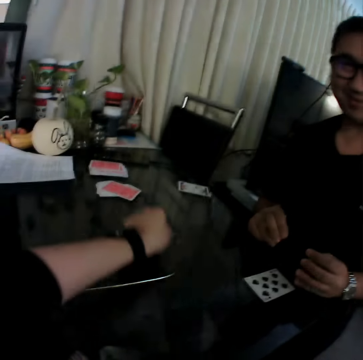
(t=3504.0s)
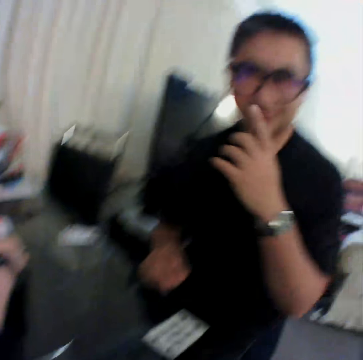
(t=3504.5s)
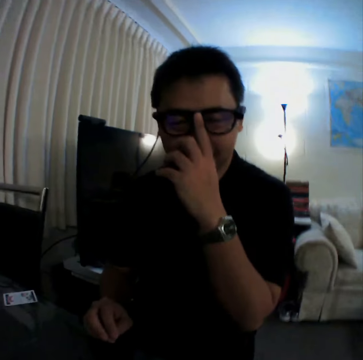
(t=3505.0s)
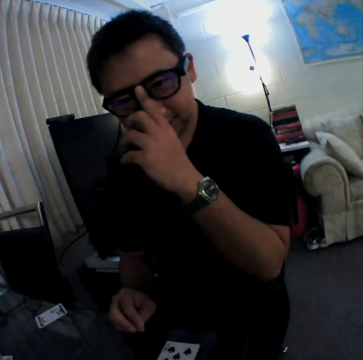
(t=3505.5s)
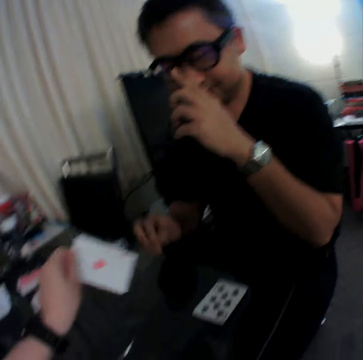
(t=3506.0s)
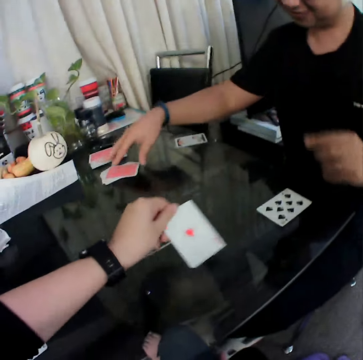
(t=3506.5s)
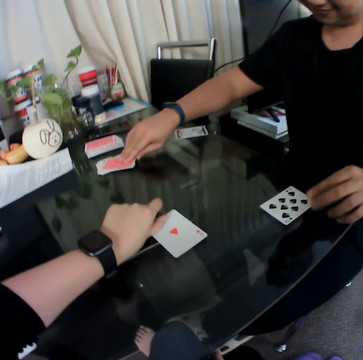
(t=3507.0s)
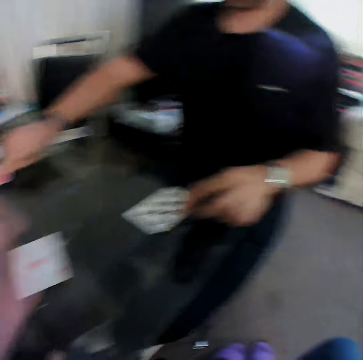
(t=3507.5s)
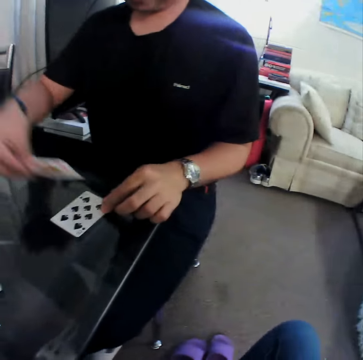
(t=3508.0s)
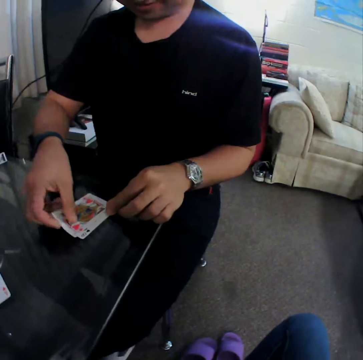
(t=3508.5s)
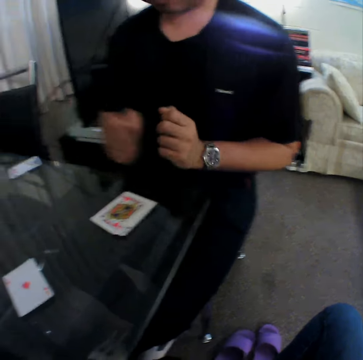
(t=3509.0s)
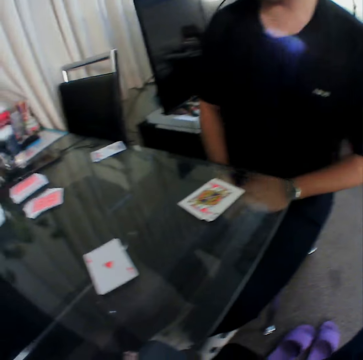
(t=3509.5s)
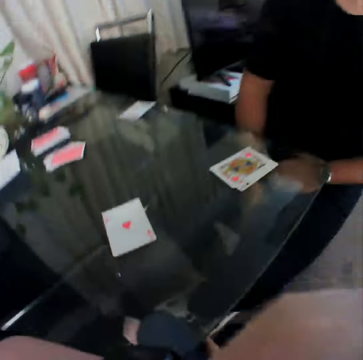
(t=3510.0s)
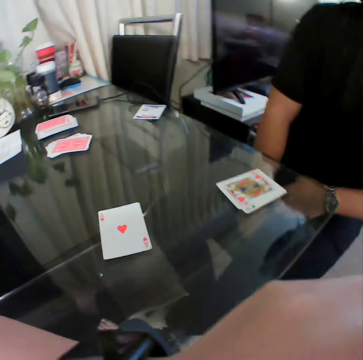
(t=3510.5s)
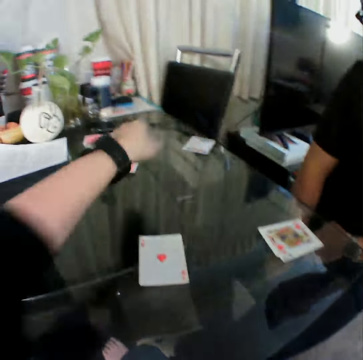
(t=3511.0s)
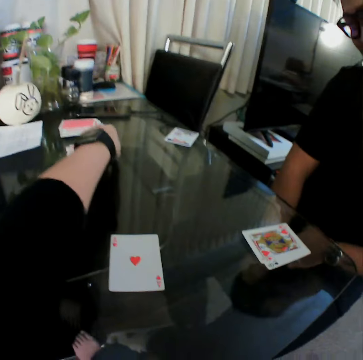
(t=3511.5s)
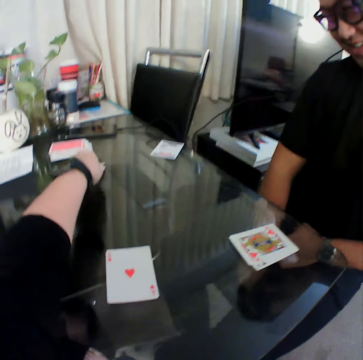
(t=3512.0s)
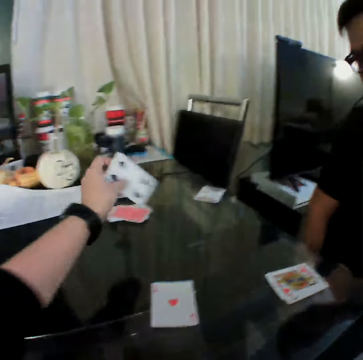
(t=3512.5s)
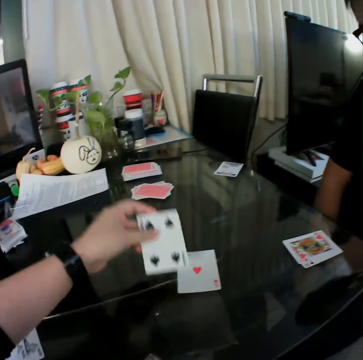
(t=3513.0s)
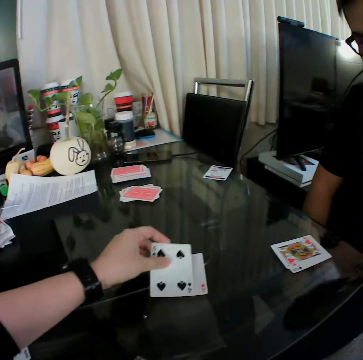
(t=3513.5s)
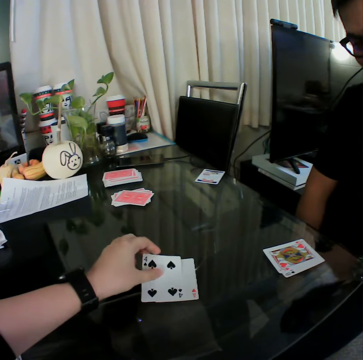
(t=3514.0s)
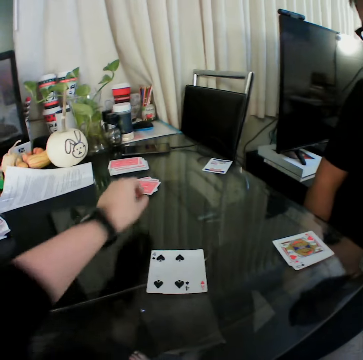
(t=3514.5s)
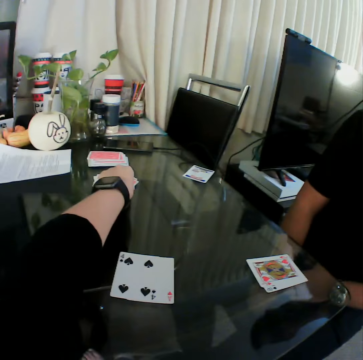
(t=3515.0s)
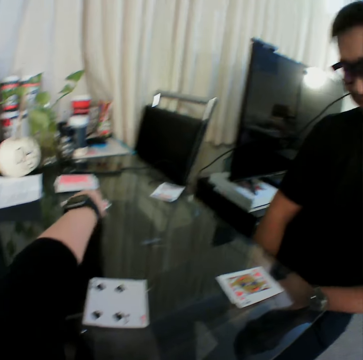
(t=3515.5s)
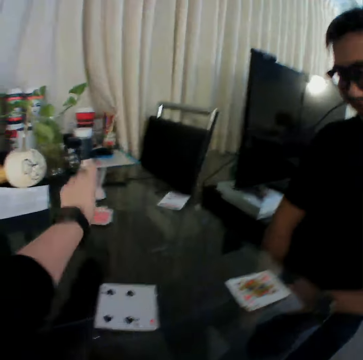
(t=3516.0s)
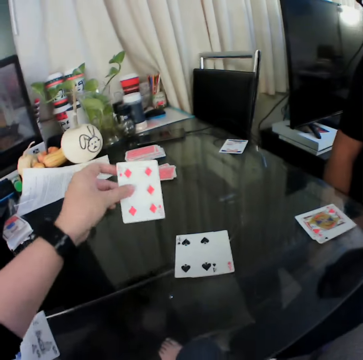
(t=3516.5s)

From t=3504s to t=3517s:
The camera wearer picks a card from the deck of cards on the table with his right hand. A man adjusts his glasses with his left hand. The camera wearer places the card in his left hand on the table. The man picks a card from the table with the left hand, and places the card in his right hand on the table. The man moves both hands. The camera wearer moves the hands. He picks a card from the deck of cards on the table with his left hand. He places the card in his left hand on the table. He picks a card from the deck of cards on the table with his left hand.

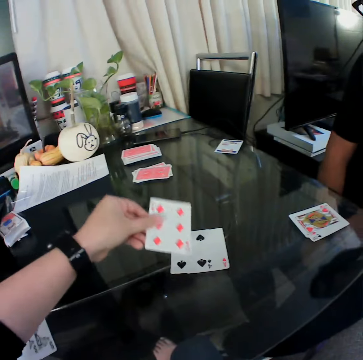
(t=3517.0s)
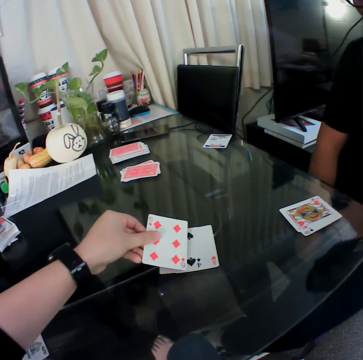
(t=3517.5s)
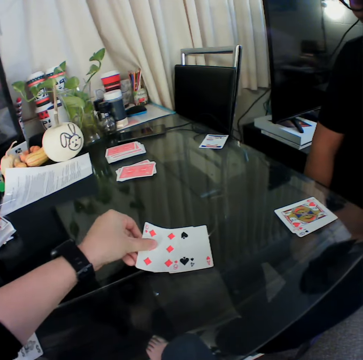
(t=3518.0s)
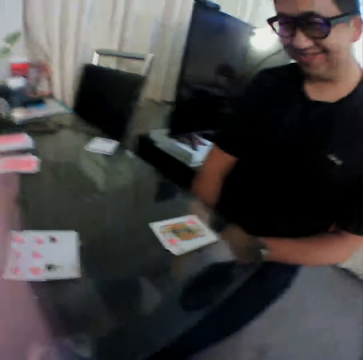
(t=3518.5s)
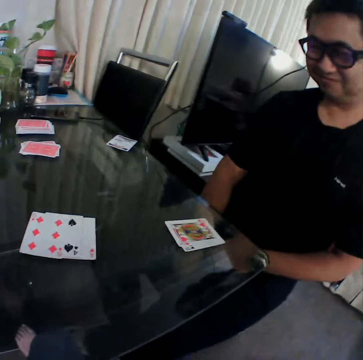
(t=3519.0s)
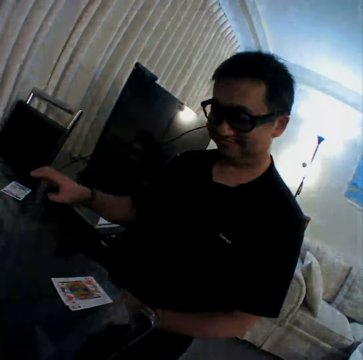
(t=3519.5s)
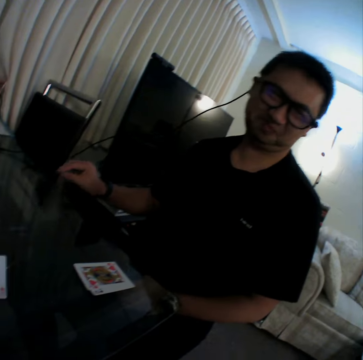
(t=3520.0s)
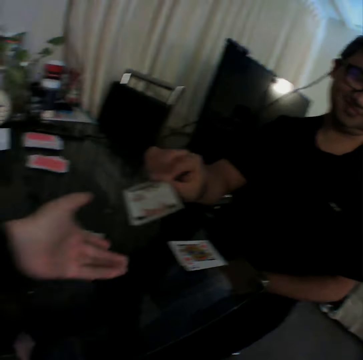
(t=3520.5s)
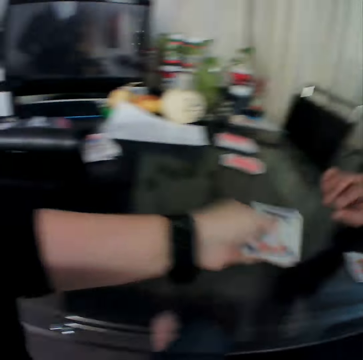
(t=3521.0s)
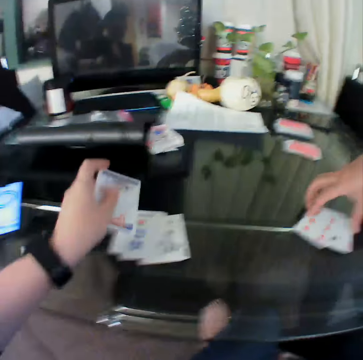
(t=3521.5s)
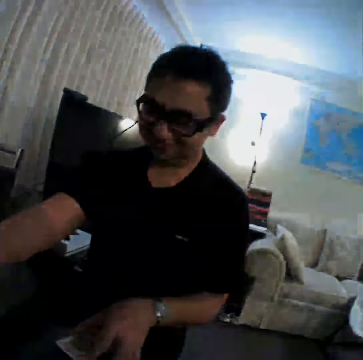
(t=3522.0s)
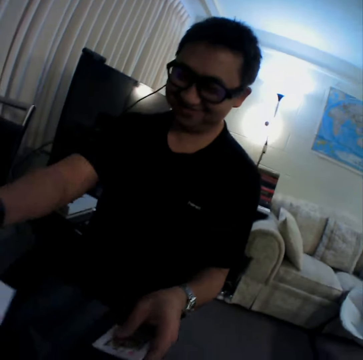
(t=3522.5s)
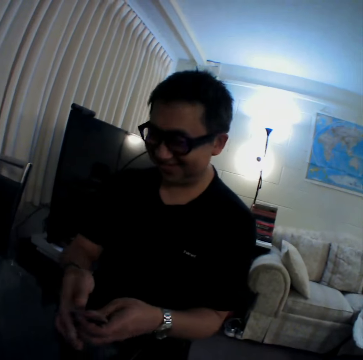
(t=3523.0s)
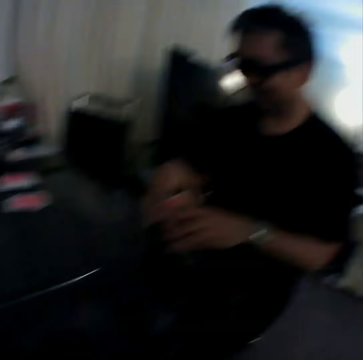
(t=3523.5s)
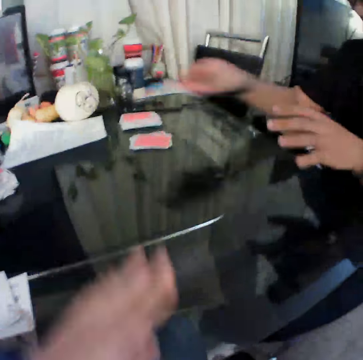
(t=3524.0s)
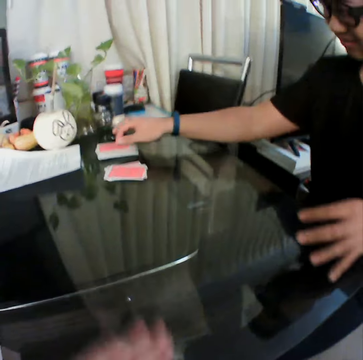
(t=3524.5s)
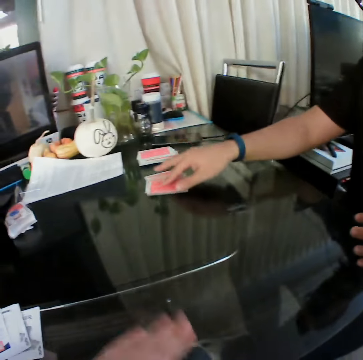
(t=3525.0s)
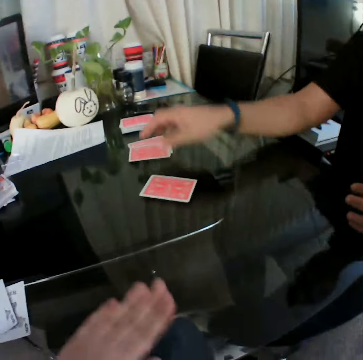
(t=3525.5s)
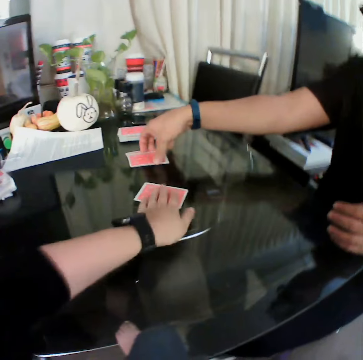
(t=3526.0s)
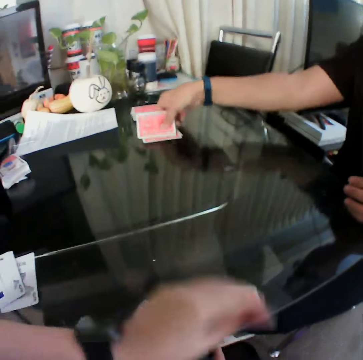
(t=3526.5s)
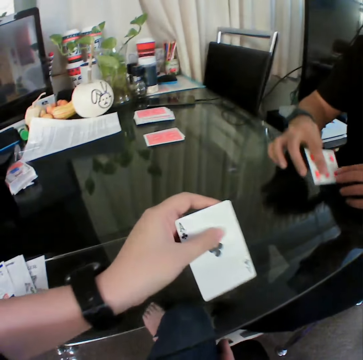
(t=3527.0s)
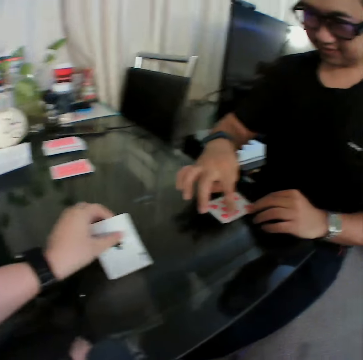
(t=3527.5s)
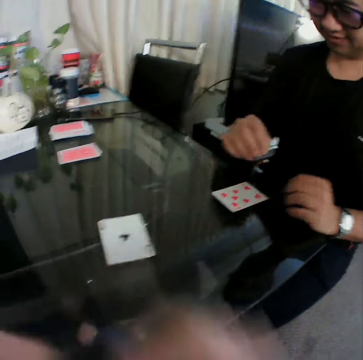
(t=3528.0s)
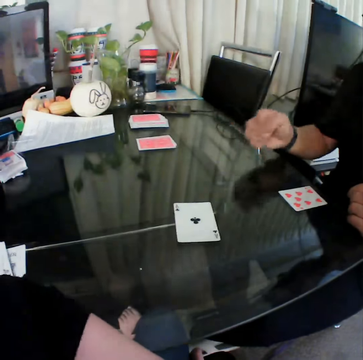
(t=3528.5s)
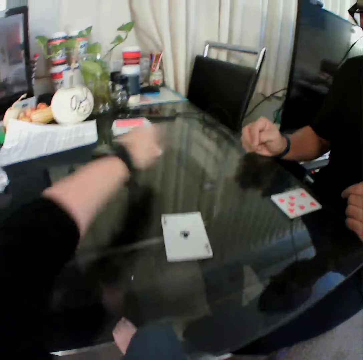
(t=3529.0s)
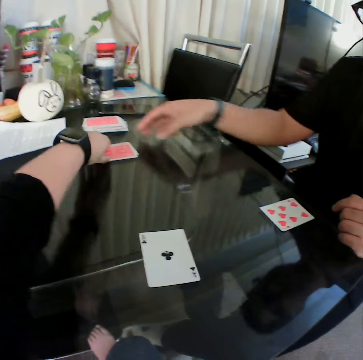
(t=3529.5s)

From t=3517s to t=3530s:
The camera wearer places the card in his left hand on the table. A man picks a card from the table with his right hand. The man gives the card to the camera wearer. The camera wearer collects the card from the man with his left hand. He looks around. He places the cards in his left hand on the table. The man holds the card with both hands, and places the card in his right hand on the table. The camera wearer hits the table with the left hand. Another man moves the cards on the table with his left hand, and picks a card from the deck of cards on the table with his right hand. The camera wearer moves the card on the table with his left hand. He picks the card from the table with his left hand. The other man picks a card from the deck of cards on the table with his left hand, and places the card in his left hand on the table. The camera wearer places the card in his left hand on the table. The other man gestures his finger. The camera wearer picks up a card.

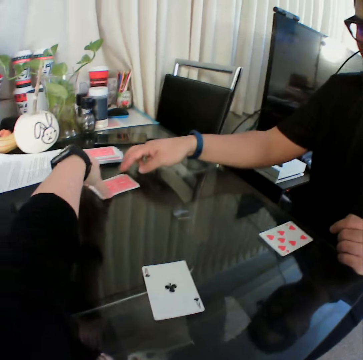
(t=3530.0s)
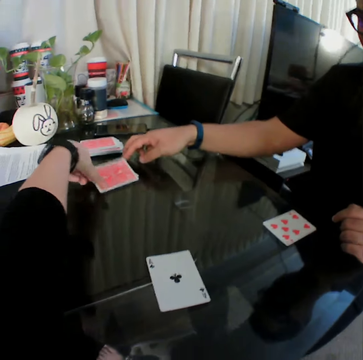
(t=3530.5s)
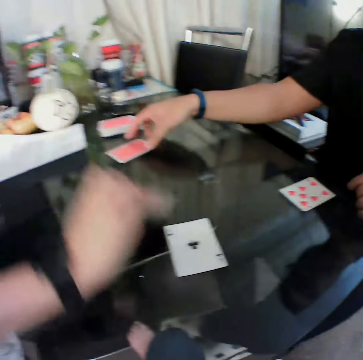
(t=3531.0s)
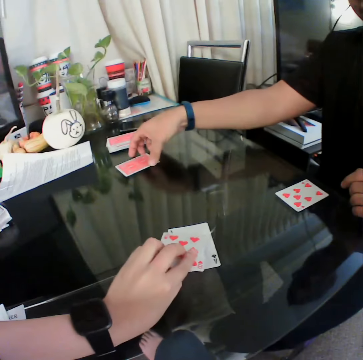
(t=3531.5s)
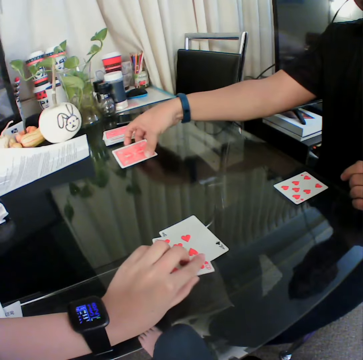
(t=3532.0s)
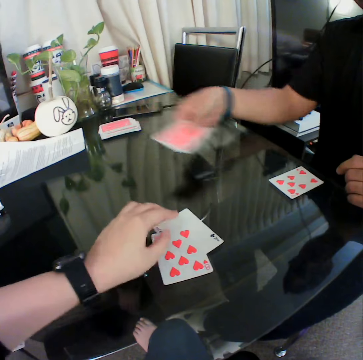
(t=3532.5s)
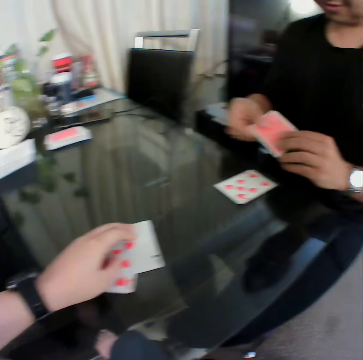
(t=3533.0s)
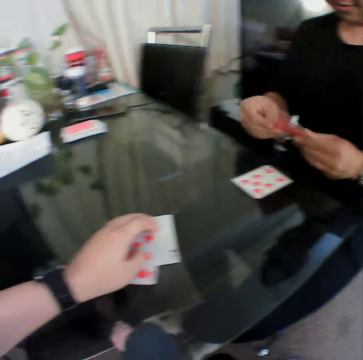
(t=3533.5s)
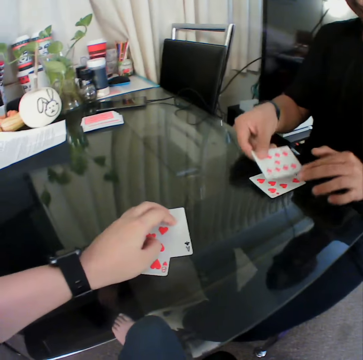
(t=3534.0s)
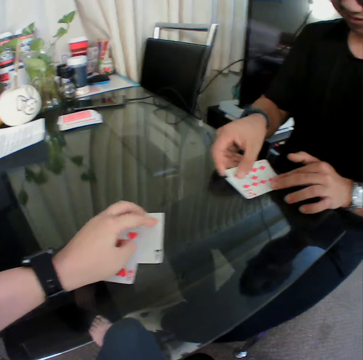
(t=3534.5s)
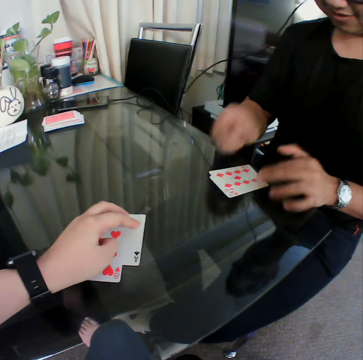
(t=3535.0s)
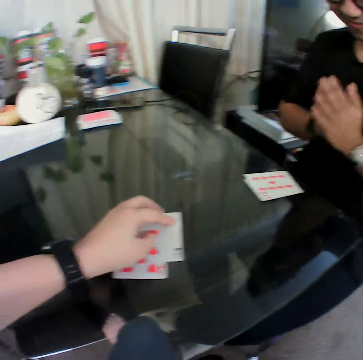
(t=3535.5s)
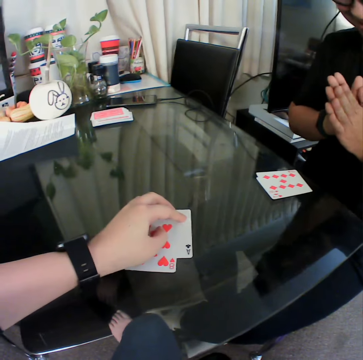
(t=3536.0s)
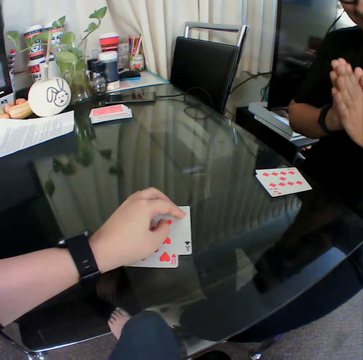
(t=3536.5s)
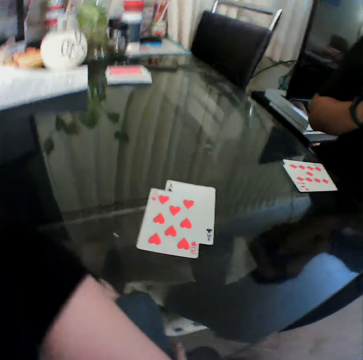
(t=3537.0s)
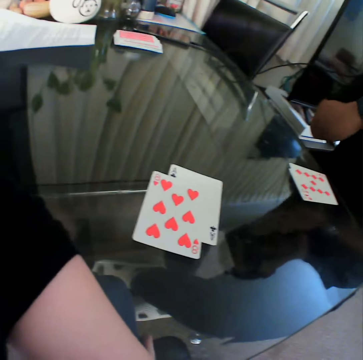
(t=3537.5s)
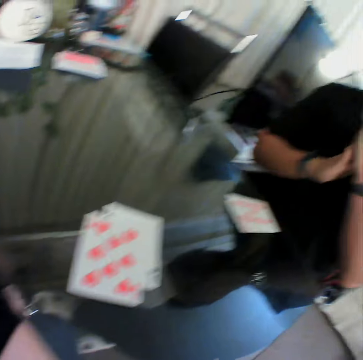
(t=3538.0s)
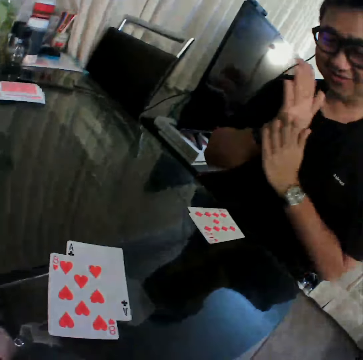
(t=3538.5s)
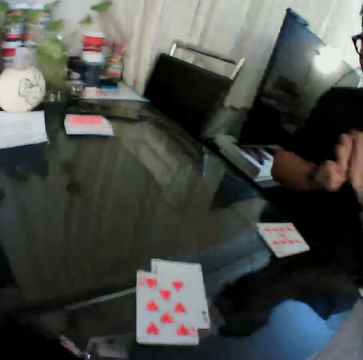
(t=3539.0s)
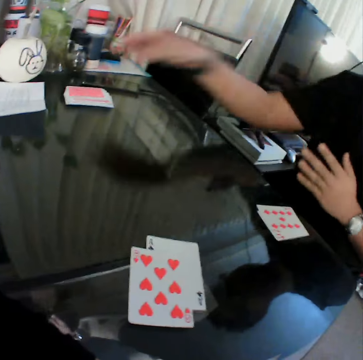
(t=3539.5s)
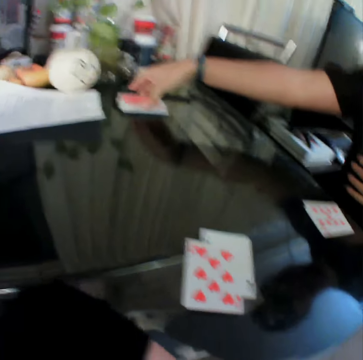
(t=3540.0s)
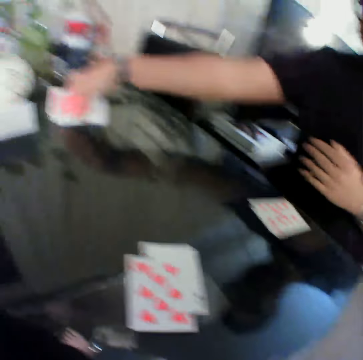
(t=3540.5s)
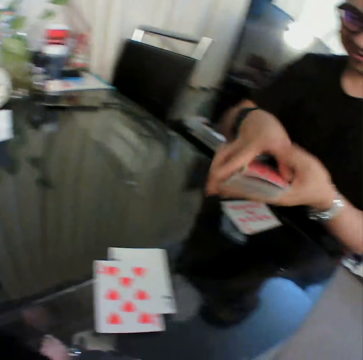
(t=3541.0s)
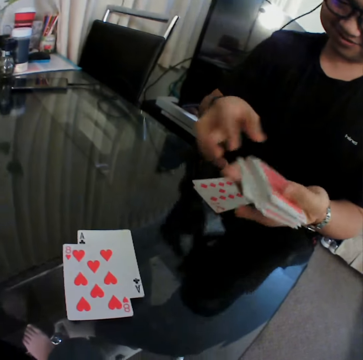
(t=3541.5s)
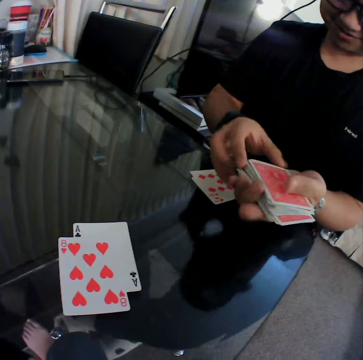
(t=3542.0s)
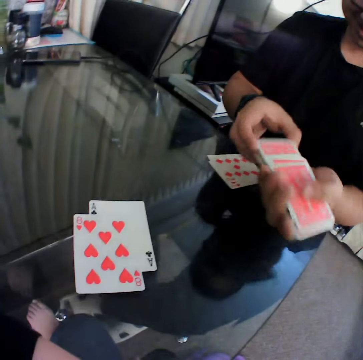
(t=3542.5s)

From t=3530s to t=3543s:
The camera wearer places the card in his left hand on the card on the table. A man picks a card from a deck of cards on the table with his left hand. The man holds the card with both hands, and places the card in his left hand on the card on the table. The camera wearer holds the cards. The man rubs his hands together. The man picks a deck of cards from the table with his left hand, holds the cards with both hands, and shuffles the cards in his hands.
